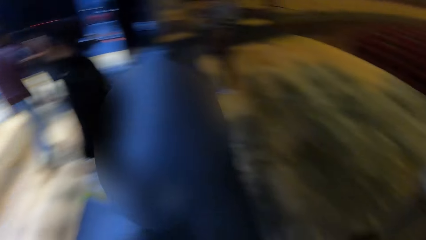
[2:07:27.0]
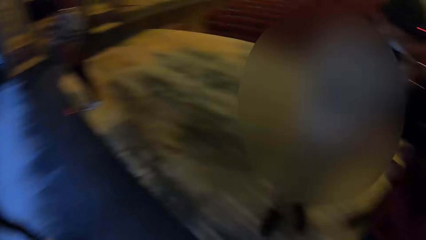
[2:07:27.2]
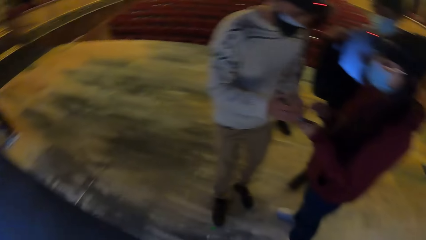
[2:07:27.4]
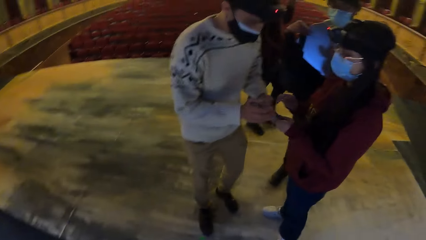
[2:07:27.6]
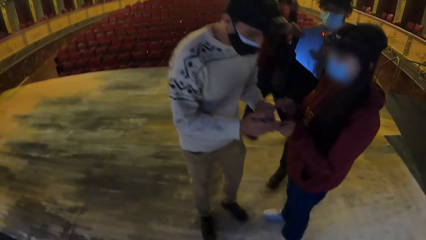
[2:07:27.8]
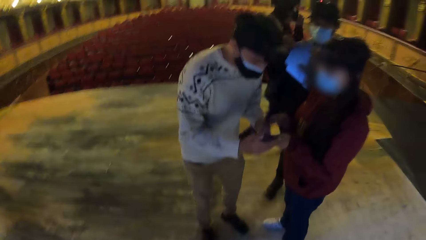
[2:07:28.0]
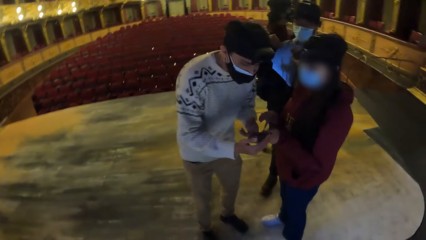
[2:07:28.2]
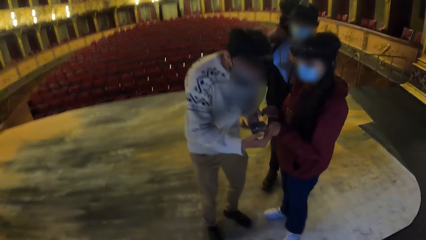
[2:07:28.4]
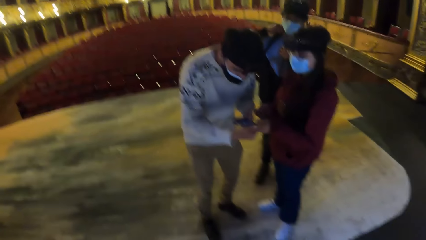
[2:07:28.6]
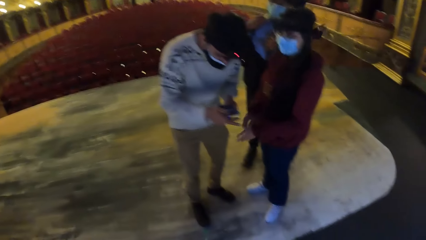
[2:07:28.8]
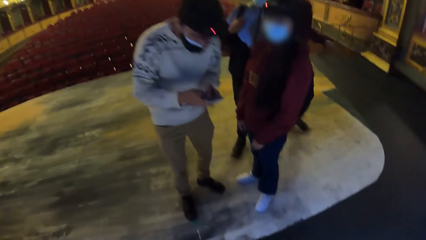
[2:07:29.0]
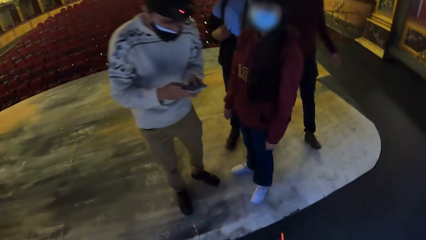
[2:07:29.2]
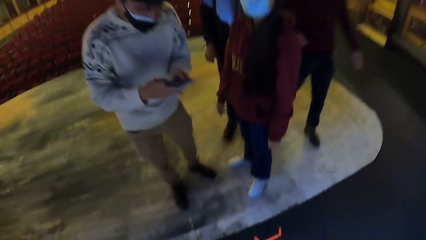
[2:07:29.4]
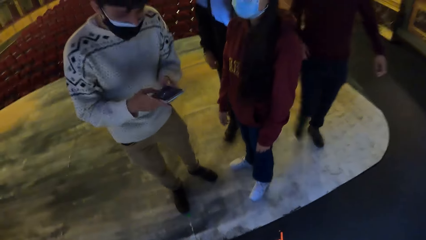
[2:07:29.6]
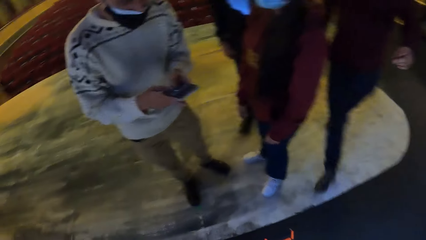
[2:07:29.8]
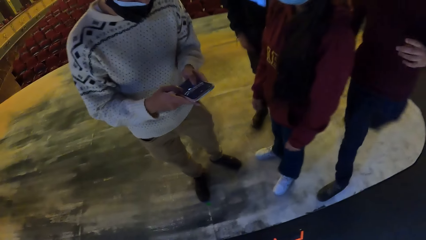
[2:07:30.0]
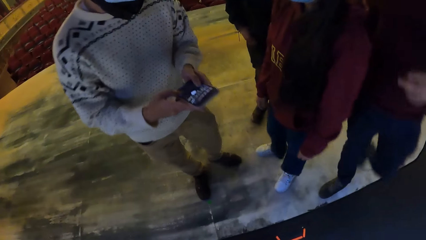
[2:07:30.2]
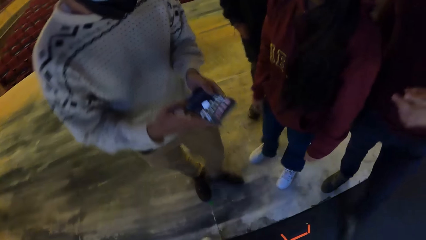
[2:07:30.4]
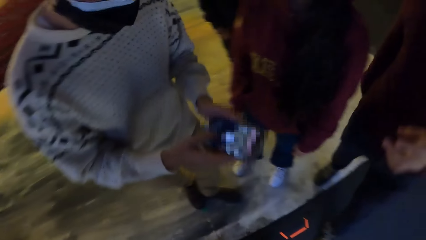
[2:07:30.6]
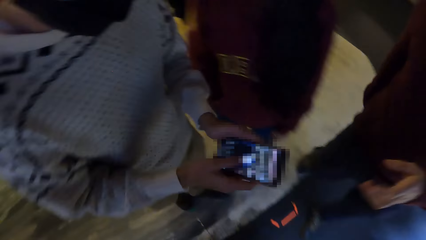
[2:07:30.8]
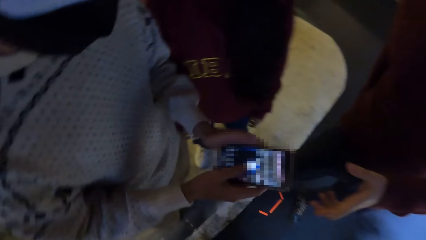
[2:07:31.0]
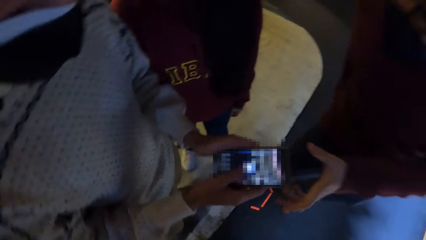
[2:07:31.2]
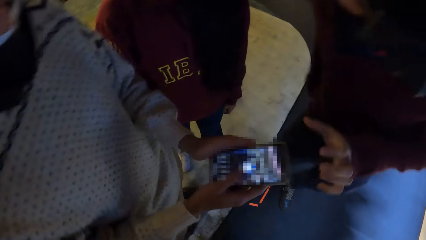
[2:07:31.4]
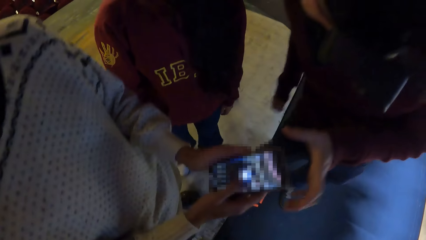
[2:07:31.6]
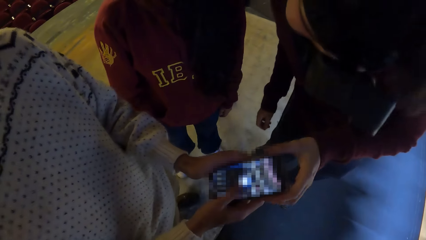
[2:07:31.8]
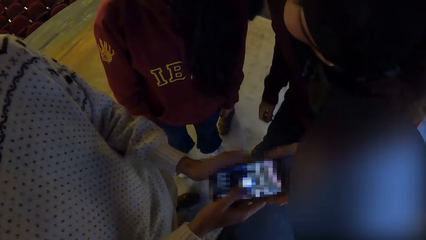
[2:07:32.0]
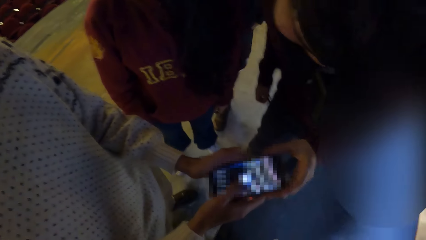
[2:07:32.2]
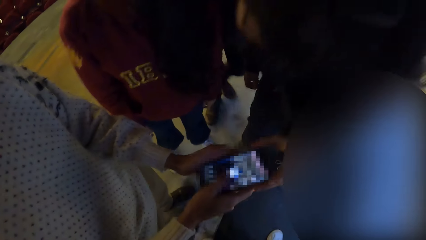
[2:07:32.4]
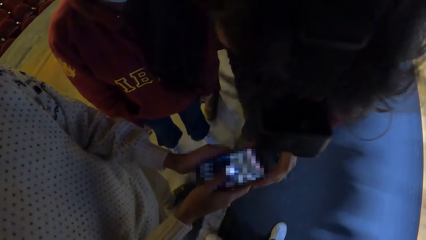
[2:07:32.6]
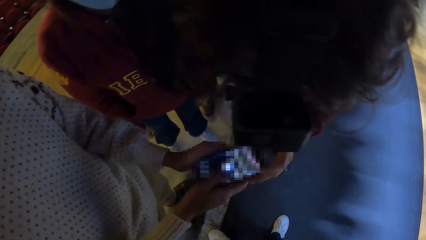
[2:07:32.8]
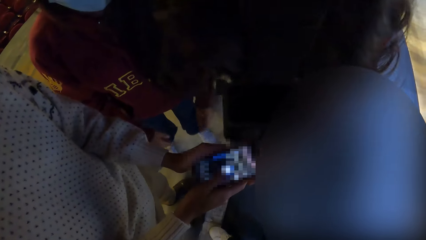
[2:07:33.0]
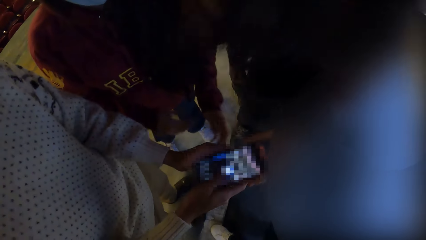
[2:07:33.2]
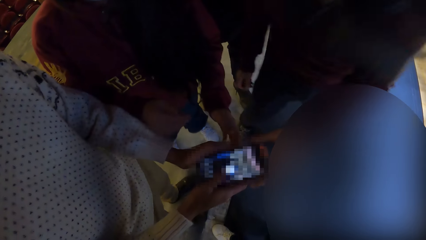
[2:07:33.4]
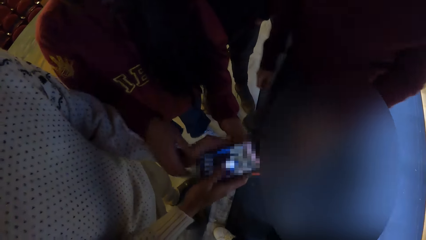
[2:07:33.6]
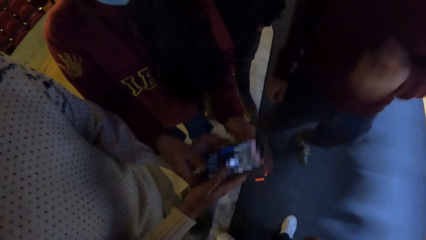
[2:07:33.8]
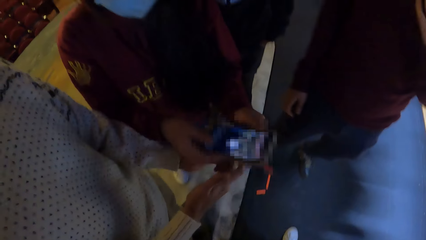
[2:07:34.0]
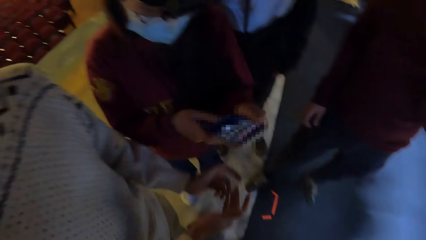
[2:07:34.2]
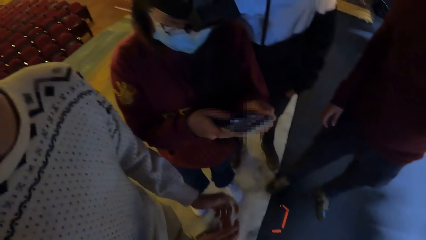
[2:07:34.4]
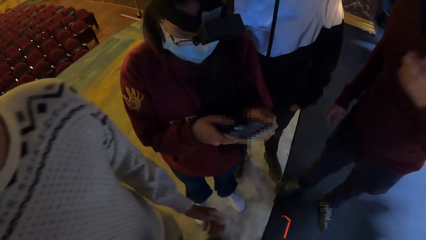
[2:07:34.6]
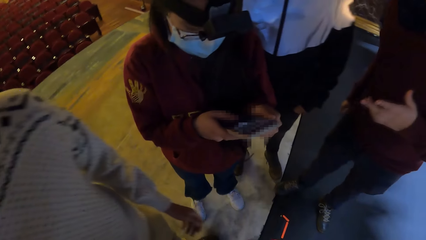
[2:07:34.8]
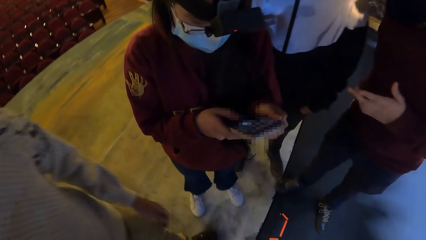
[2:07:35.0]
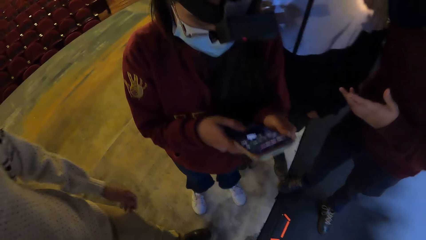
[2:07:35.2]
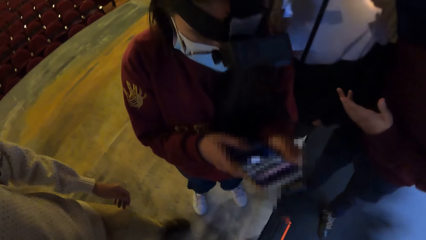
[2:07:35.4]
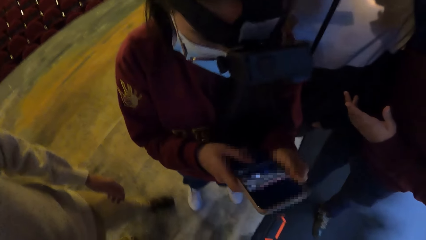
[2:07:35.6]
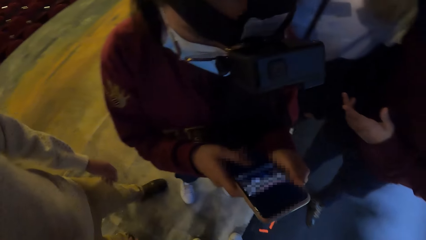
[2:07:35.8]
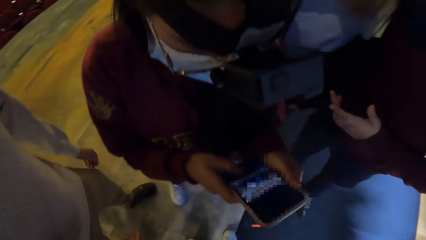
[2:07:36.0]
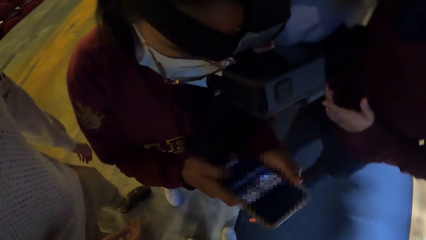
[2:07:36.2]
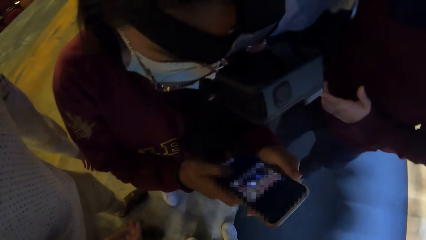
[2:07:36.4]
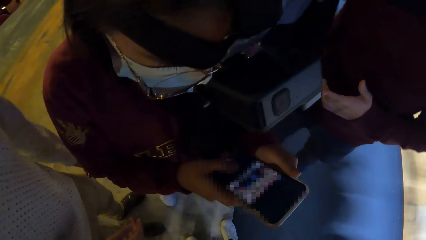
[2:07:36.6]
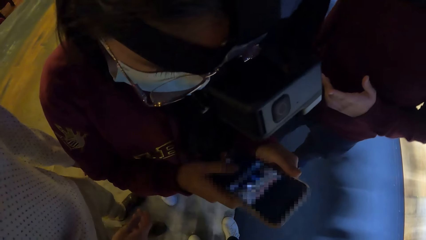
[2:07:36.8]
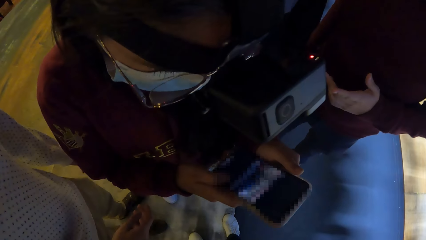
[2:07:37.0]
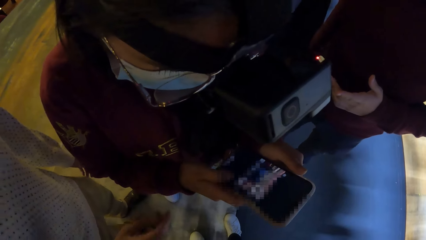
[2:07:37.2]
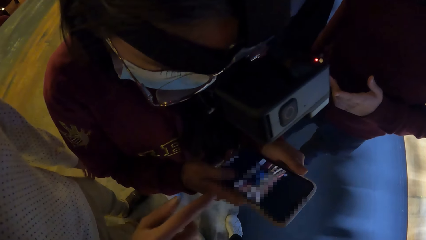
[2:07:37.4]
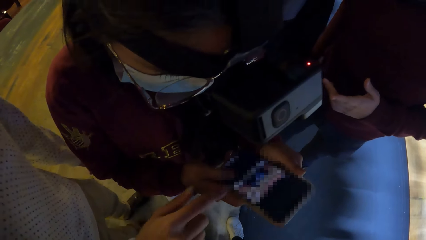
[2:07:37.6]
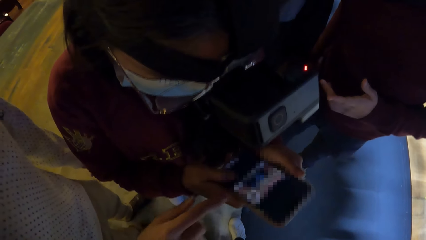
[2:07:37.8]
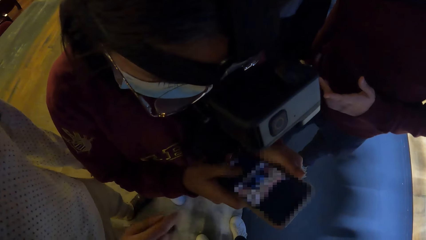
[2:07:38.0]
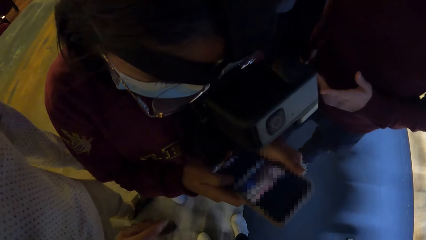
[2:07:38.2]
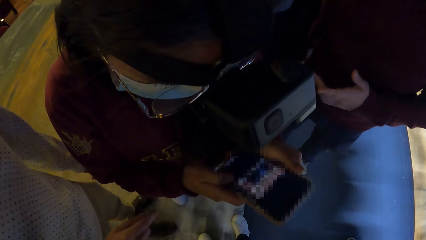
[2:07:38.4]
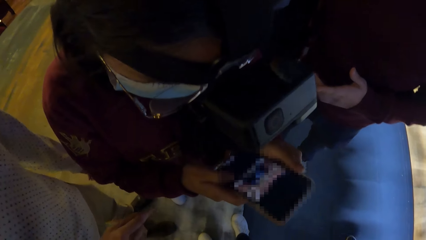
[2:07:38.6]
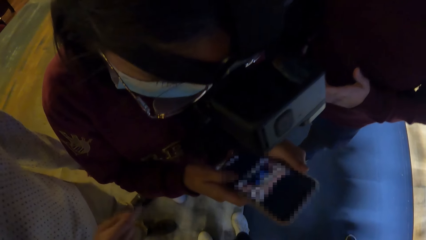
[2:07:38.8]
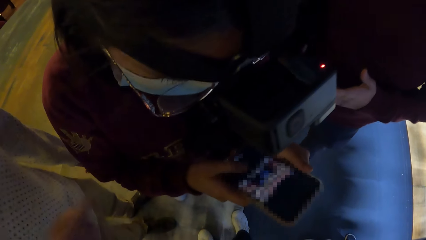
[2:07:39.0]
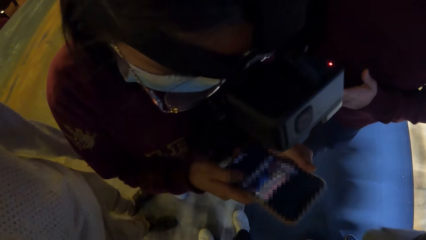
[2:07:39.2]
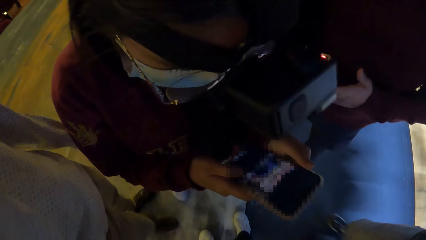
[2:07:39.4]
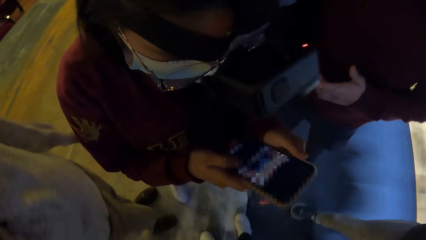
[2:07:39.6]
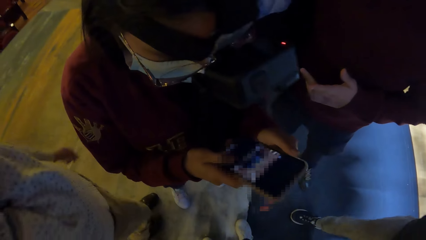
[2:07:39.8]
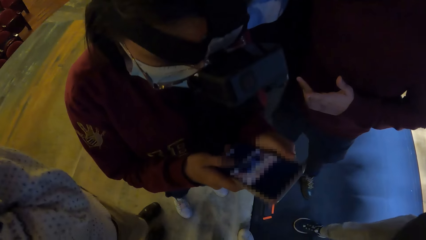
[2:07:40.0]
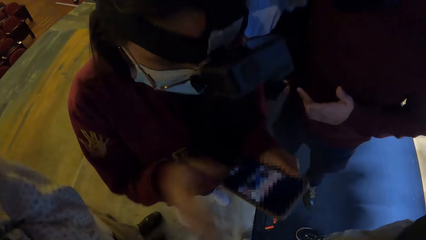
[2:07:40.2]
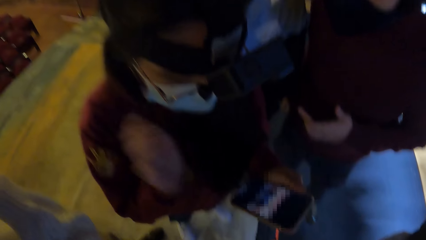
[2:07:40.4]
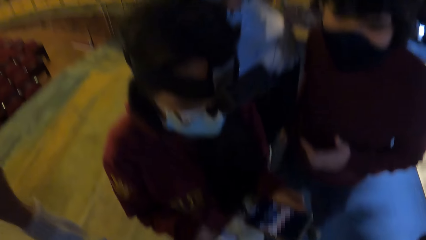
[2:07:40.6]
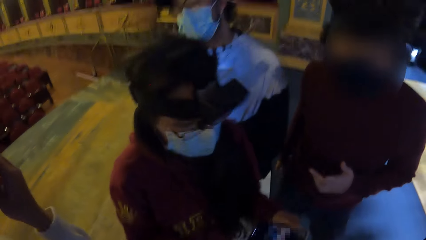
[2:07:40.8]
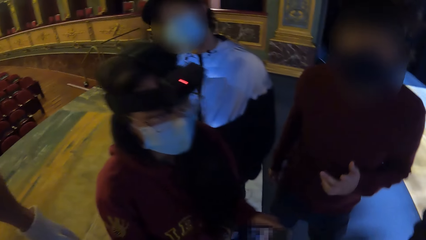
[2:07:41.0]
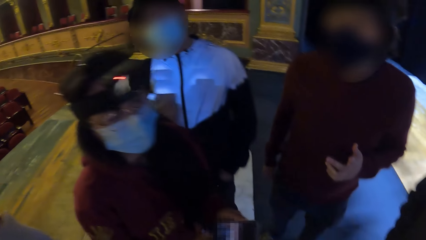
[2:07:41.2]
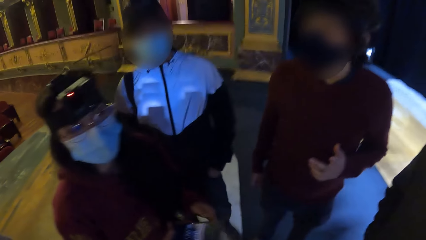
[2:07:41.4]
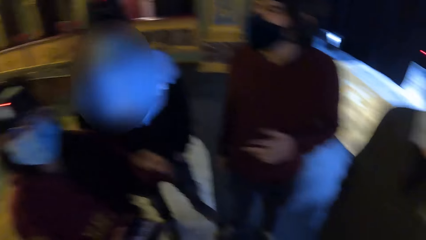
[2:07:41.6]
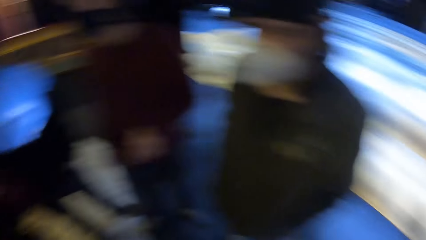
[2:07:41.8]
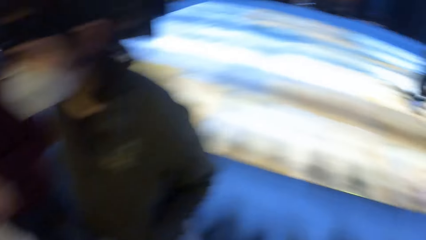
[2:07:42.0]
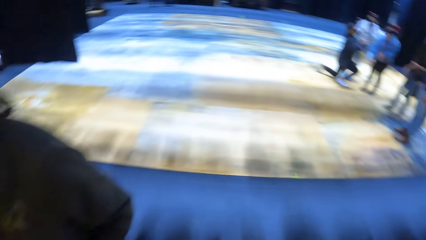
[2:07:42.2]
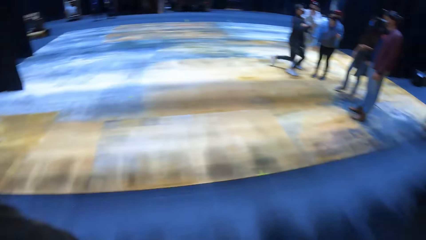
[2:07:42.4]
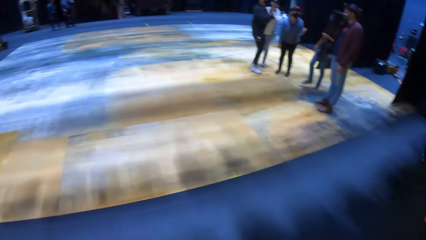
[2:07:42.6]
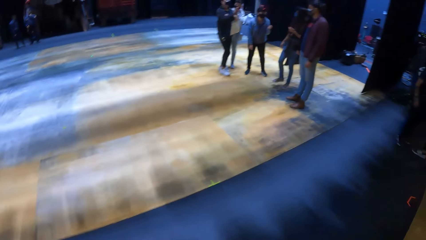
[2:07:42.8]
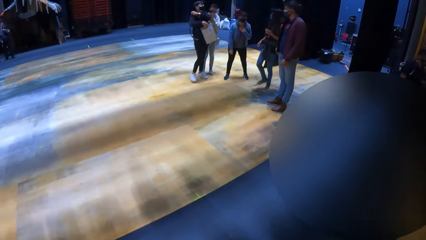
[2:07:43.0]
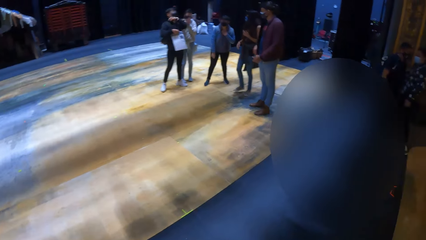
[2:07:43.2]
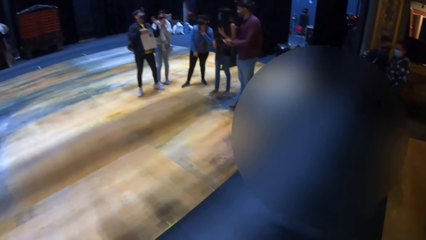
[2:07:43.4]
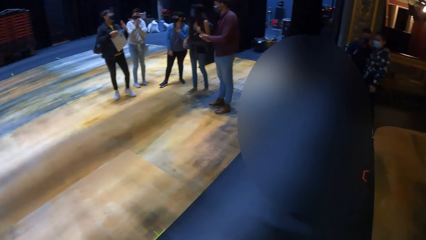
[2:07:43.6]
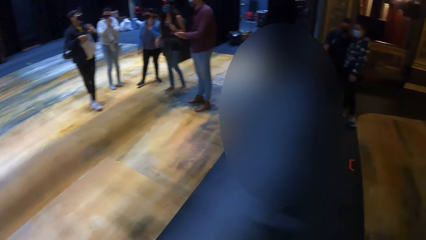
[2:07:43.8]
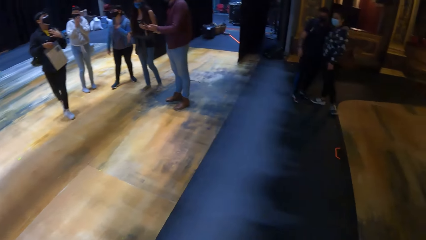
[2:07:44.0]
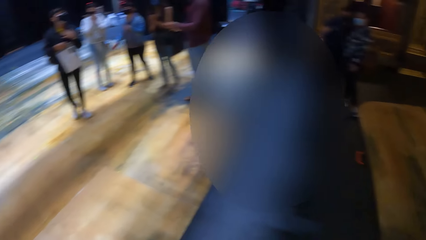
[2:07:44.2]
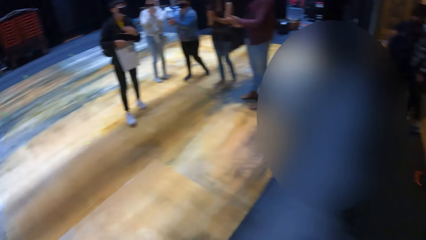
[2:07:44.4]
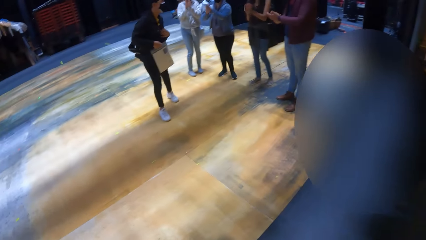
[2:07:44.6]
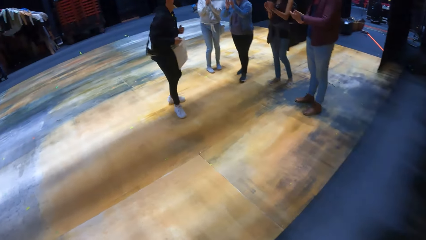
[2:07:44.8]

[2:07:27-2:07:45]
The man takes the phone from the woman with both hands. Another man shows the camera wearer the photo. A third man walks towards the woman. The third man holds the phone in the hands of the first man with his left hand. The woman takes the phone from the hands of the first man with both hands. The woman operates the phone in her hands with her right hand. The first man points to the phone in the hands of the woman with his right hand. The camera wearer turns around. They walk away from the woman.
